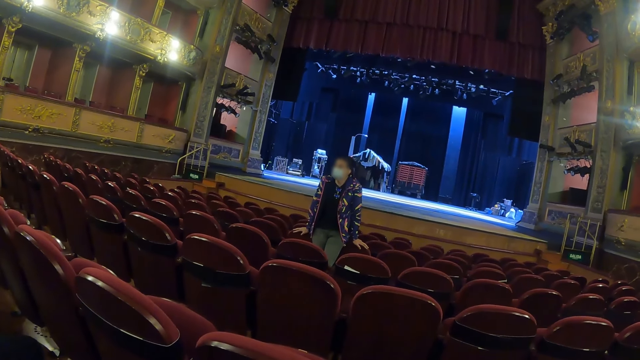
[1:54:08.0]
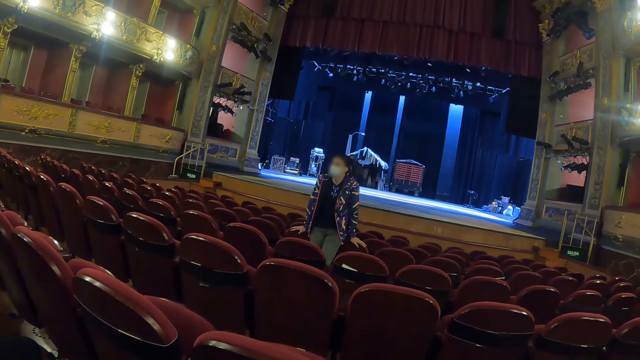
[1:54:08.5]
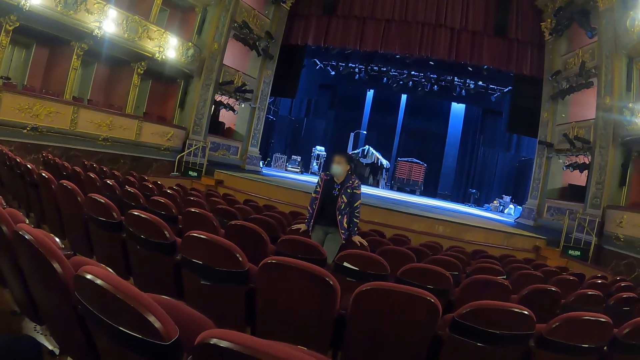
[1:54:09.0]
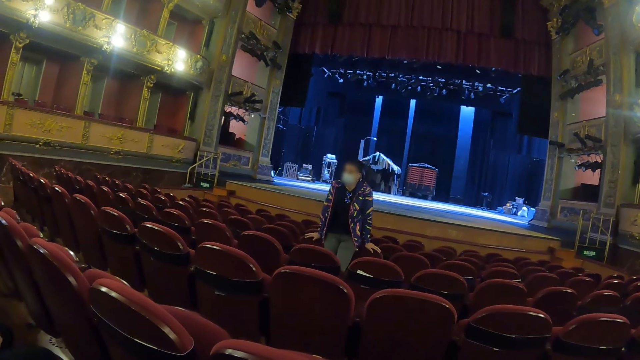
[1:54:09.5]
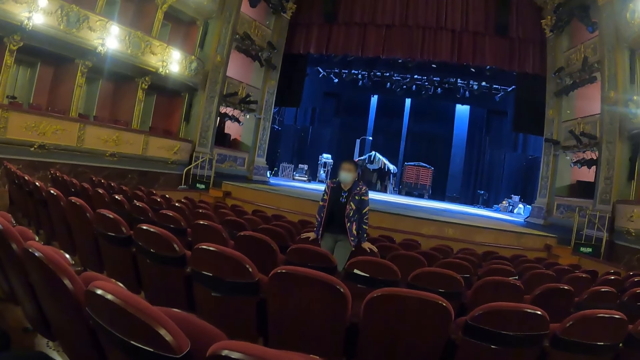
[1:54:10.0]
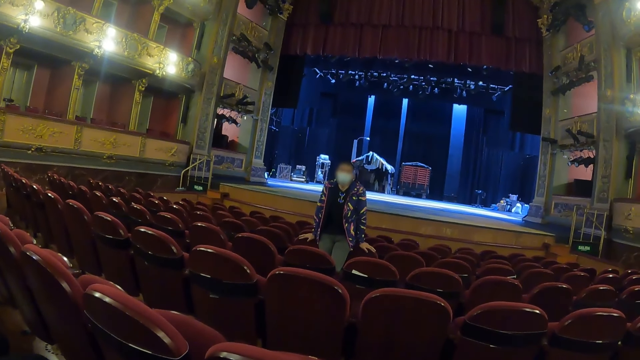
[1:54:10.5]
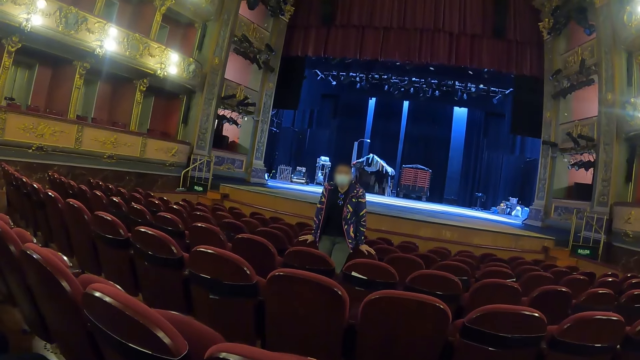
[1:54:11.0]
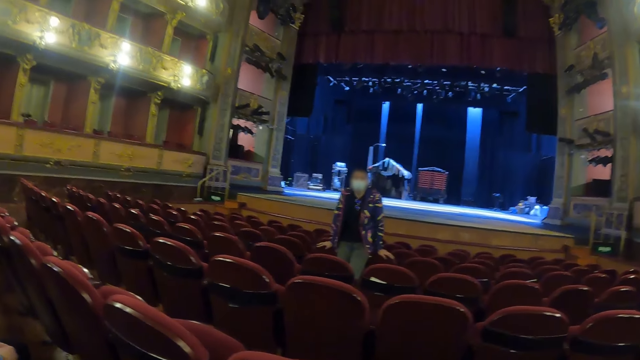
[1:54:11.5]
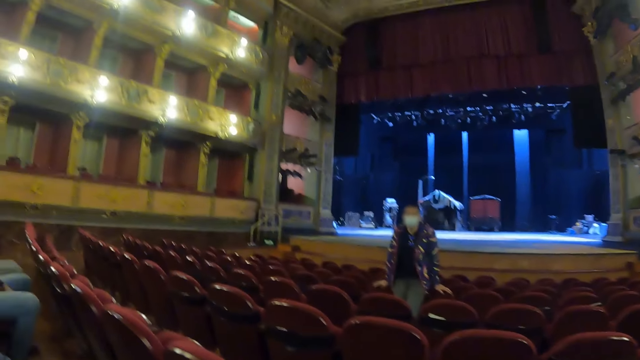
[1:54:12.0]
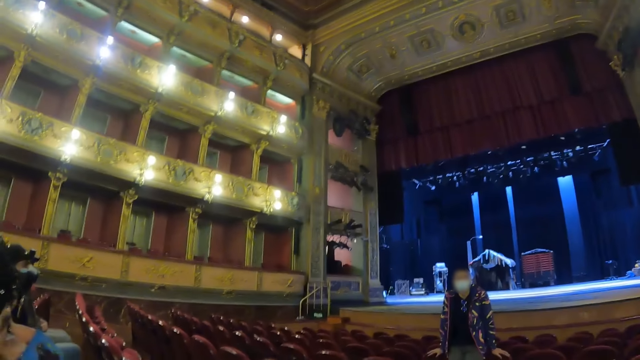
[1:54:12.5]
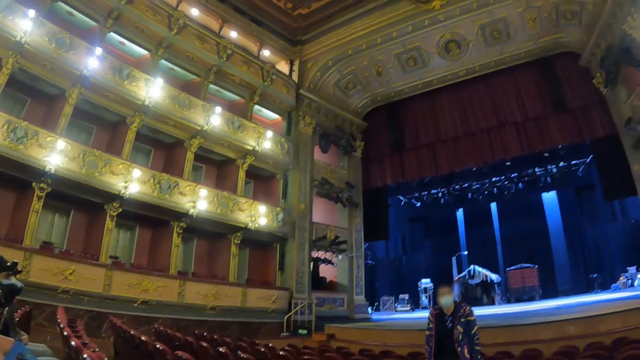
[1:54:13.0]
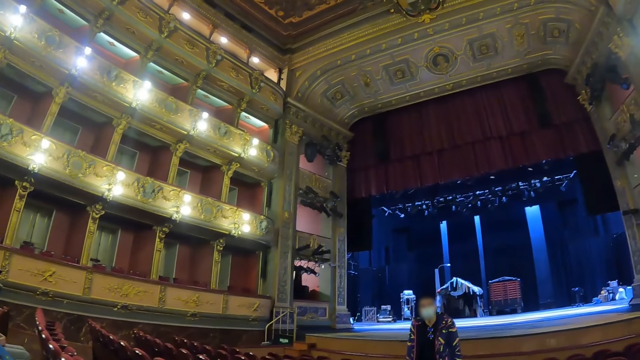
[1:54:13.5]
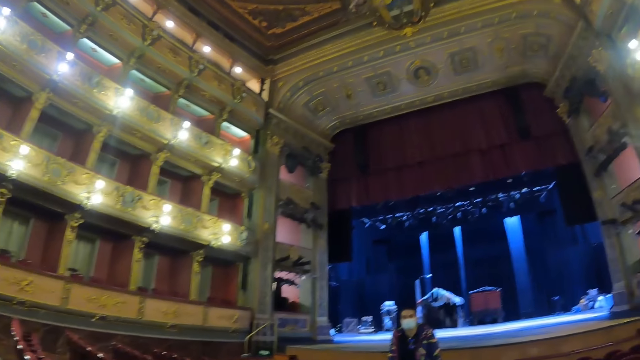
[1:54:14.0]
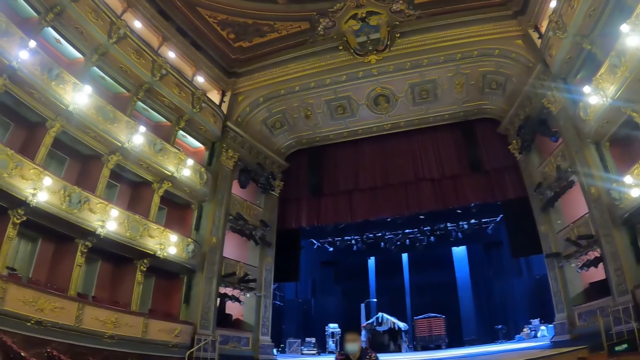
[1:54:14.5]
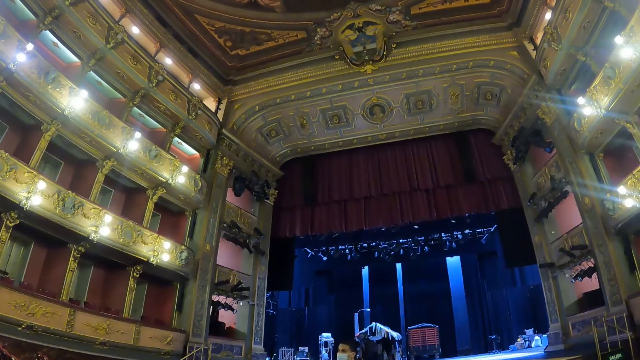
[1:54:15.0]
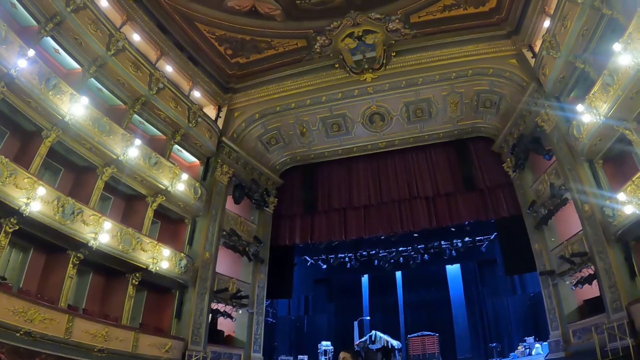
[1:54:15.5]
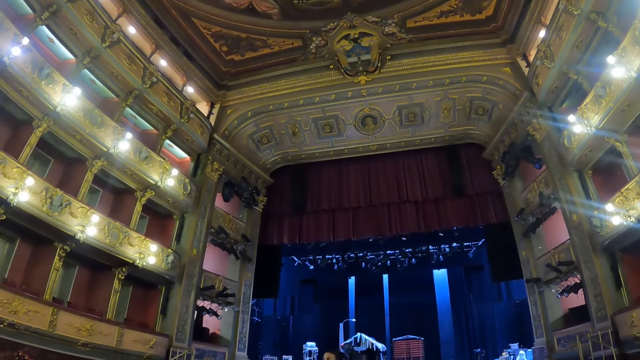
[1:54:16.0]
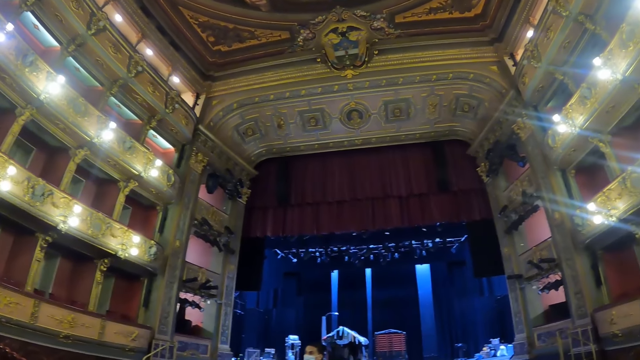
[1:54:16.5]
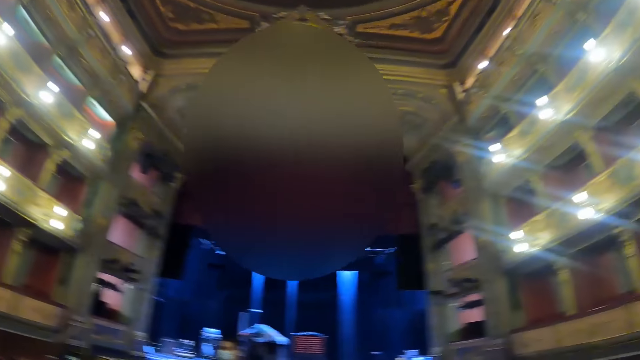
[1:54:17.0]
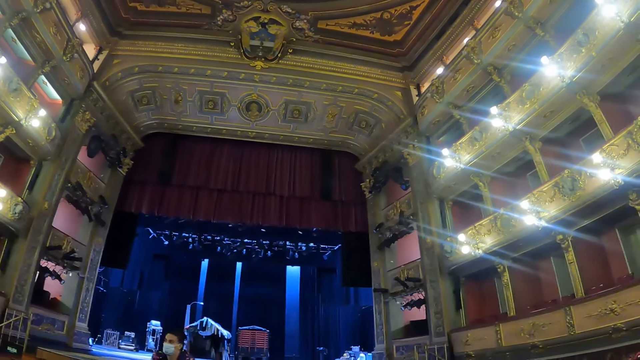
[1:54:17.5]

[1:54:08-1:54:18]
The camera wearer looks around the theater.

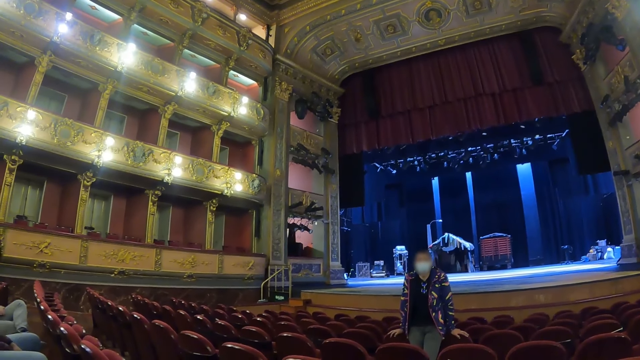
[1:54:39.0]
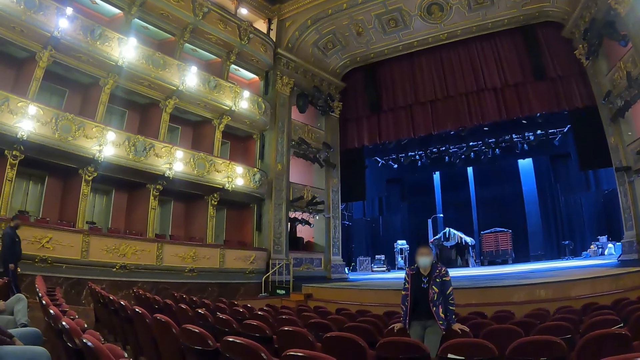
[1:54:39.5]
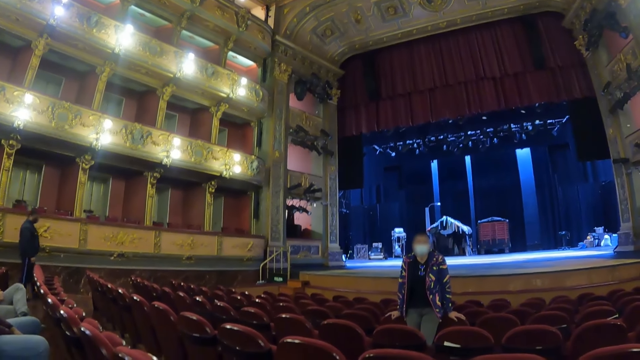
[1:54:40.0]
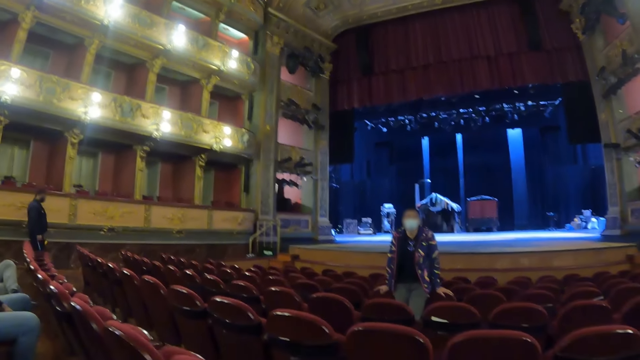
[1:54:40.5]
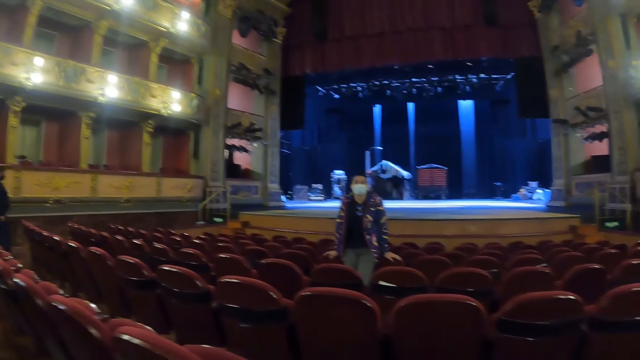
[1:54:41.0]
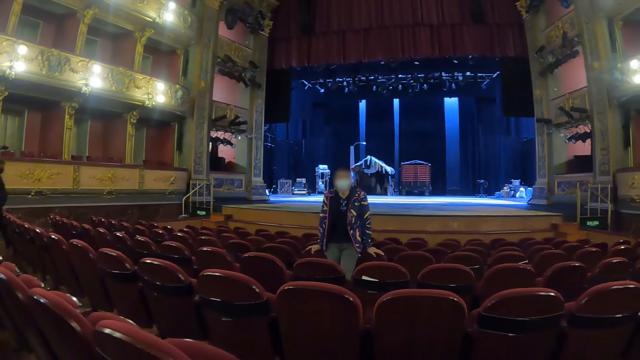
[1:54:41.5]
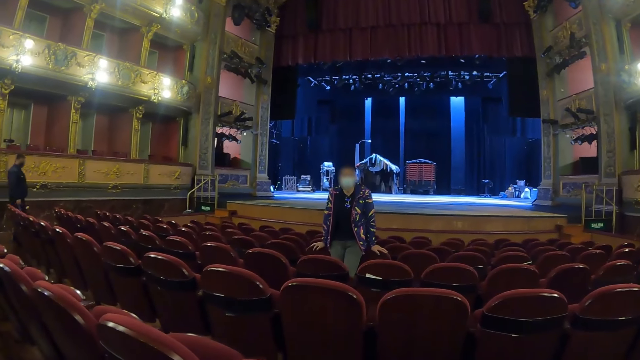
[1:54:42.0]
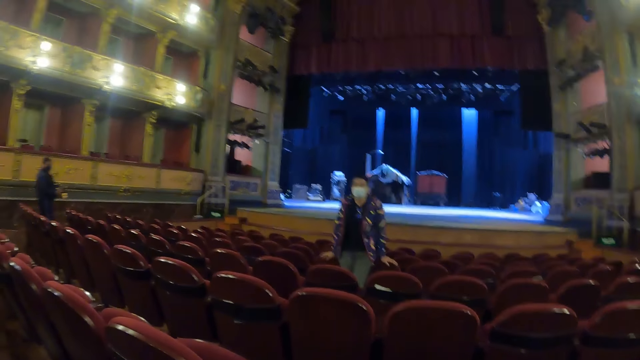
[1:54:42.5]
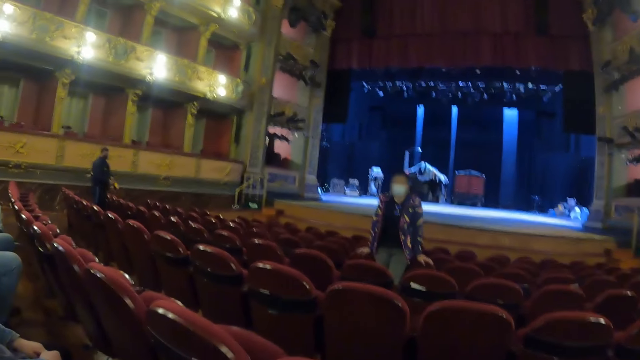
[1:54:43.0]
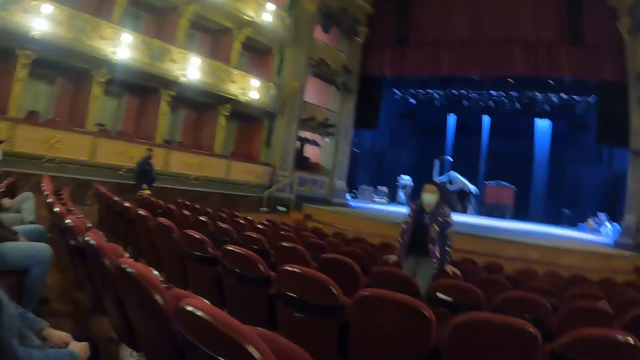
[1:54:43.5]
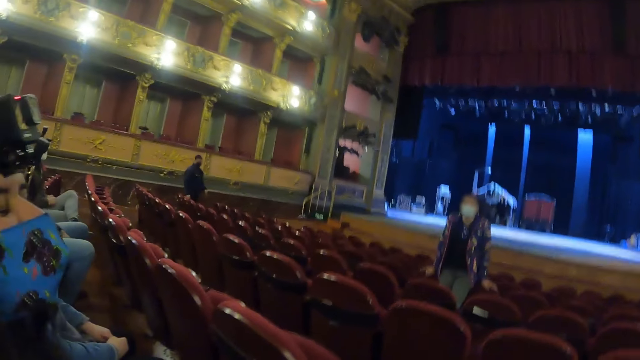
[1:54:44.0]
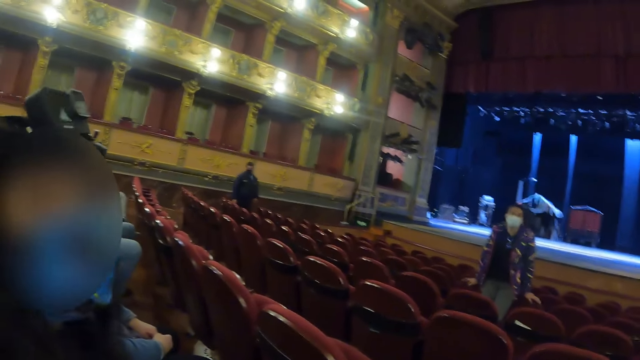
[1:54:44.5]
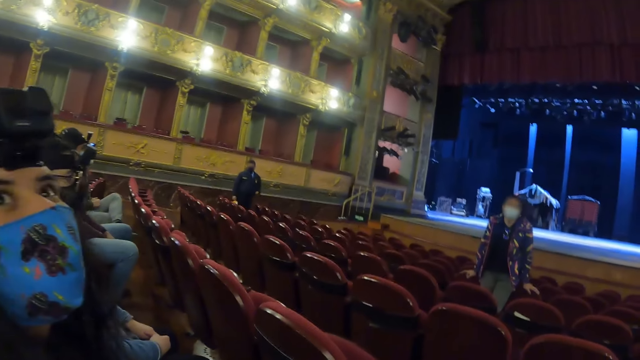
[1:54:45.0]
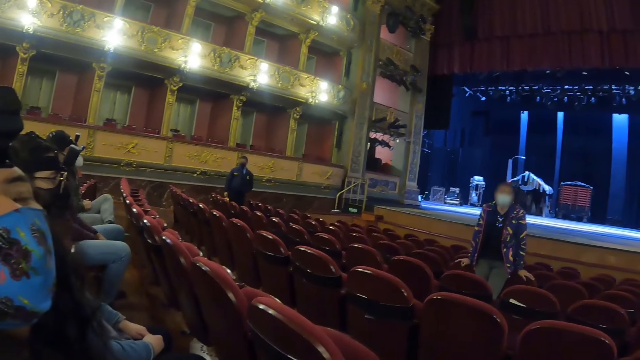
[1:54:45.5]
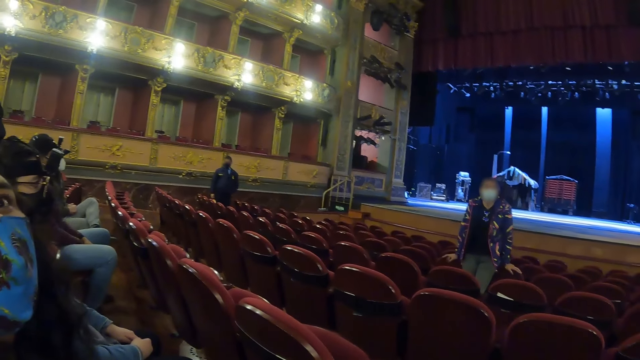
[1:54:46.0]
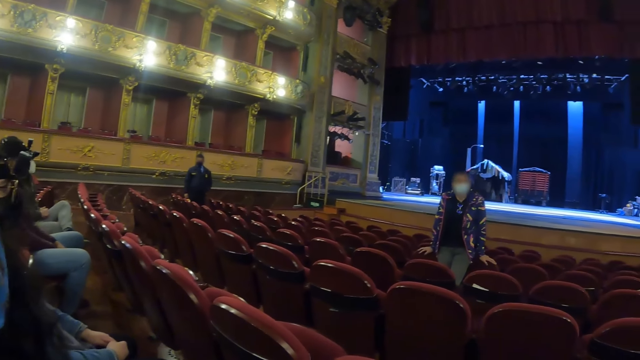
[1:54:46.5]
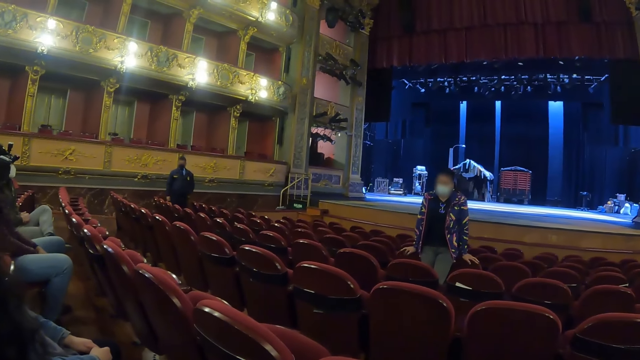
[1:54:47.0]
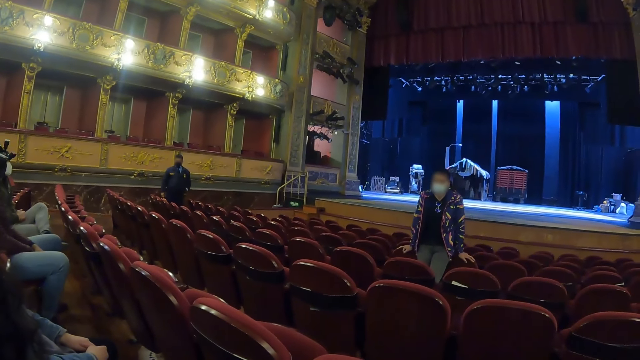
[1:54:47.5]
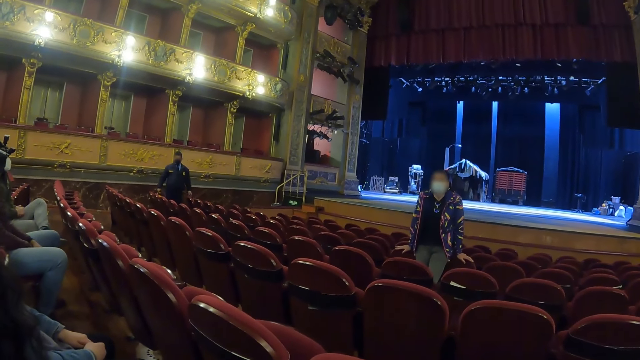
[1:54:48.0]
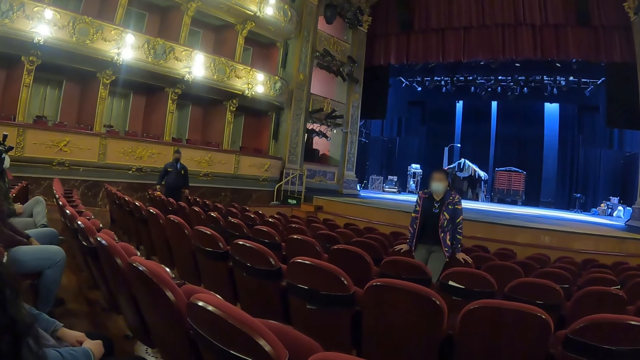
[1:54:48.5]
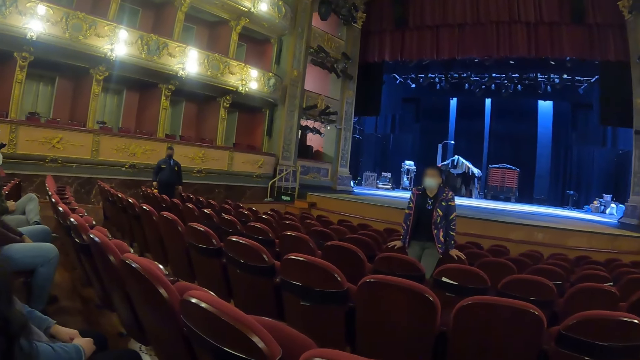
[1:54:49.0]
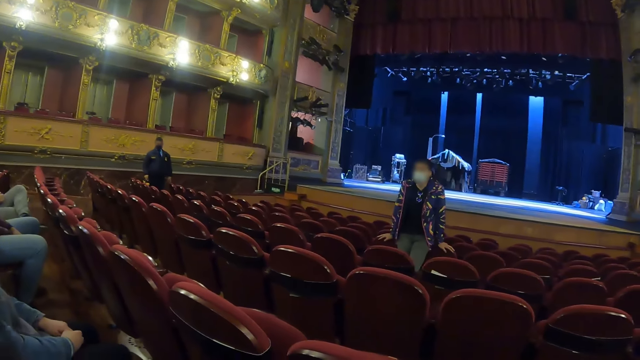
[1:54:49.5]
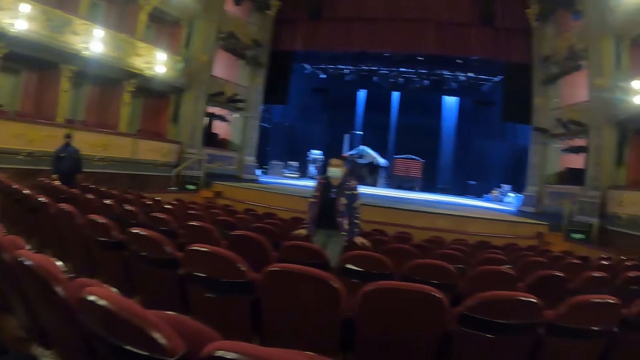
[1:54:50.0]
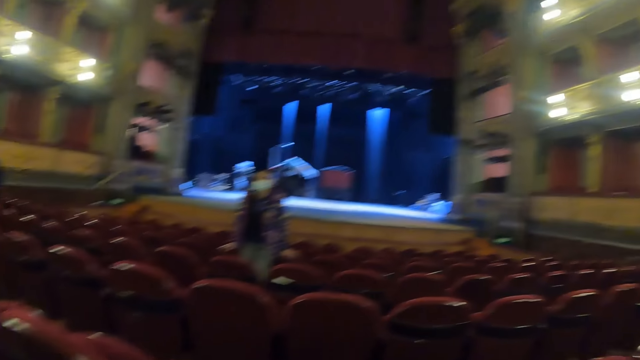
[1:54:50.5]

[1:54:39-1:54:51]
A person walks in the show room. The person stares in the show room.
